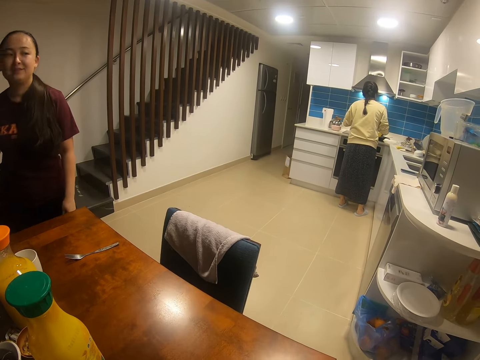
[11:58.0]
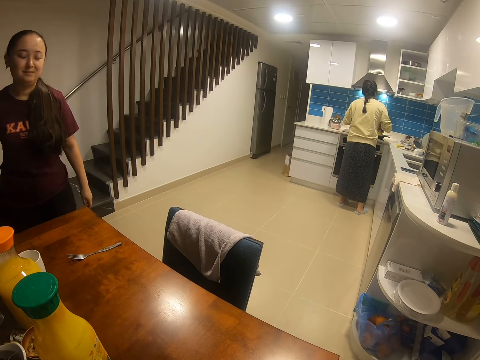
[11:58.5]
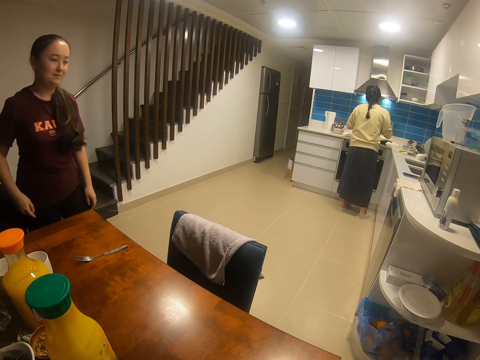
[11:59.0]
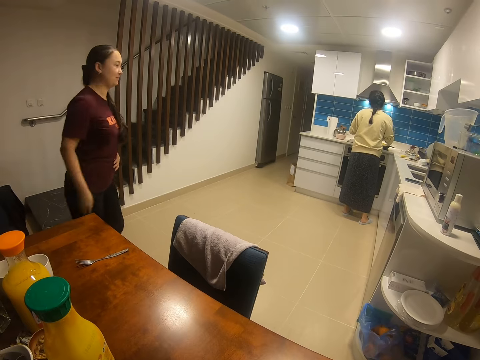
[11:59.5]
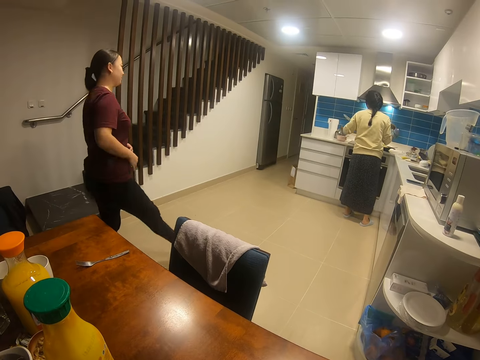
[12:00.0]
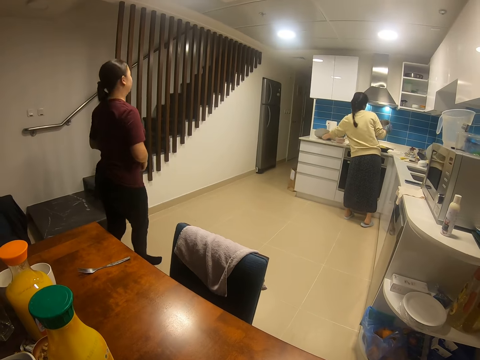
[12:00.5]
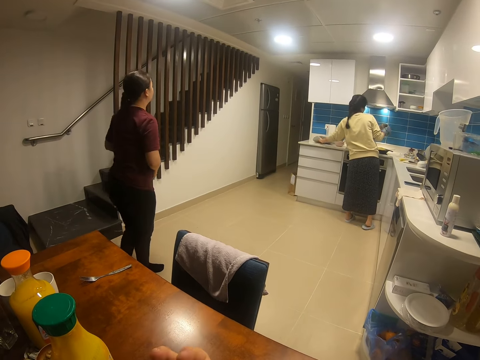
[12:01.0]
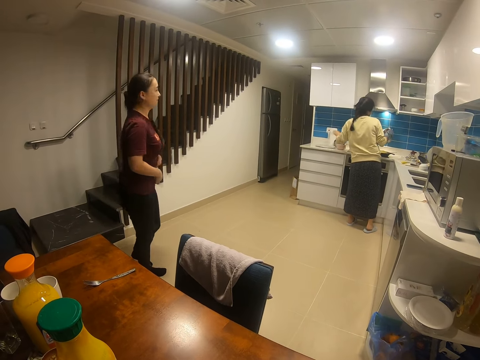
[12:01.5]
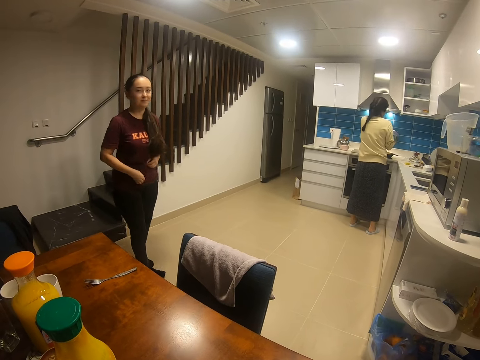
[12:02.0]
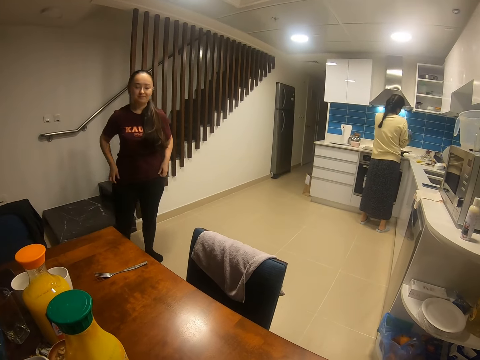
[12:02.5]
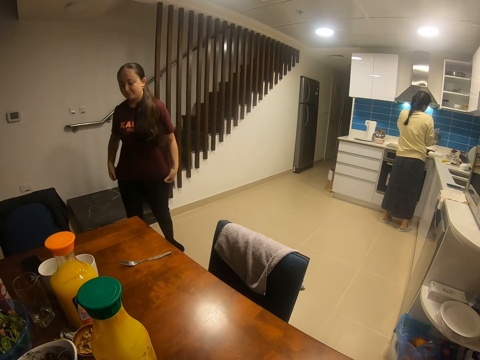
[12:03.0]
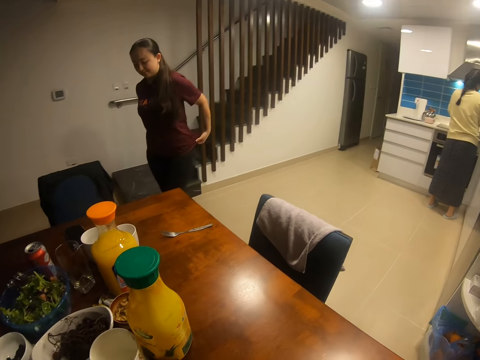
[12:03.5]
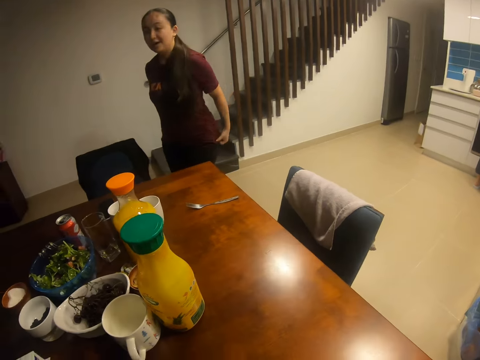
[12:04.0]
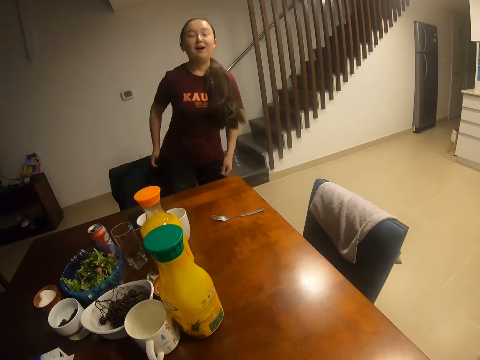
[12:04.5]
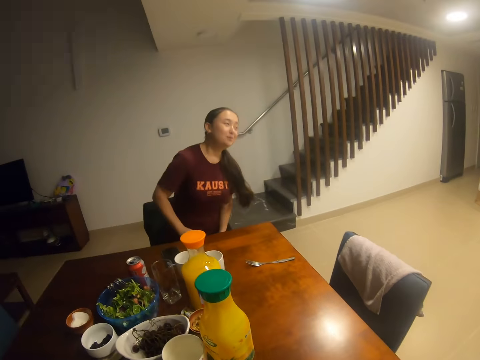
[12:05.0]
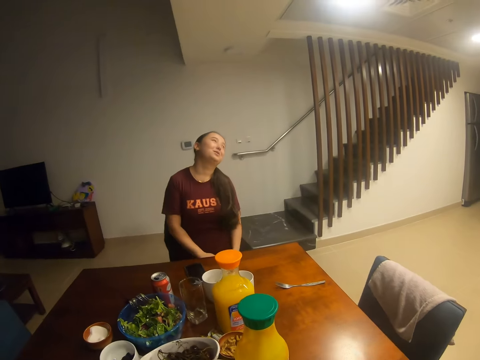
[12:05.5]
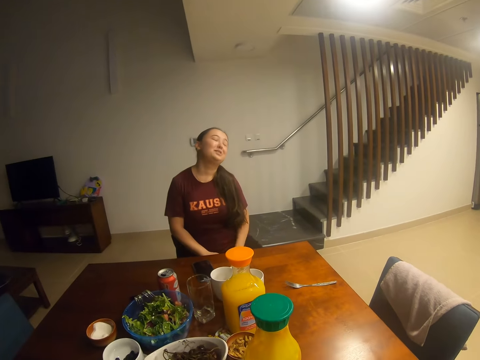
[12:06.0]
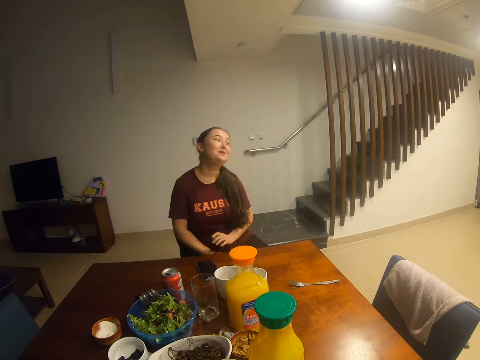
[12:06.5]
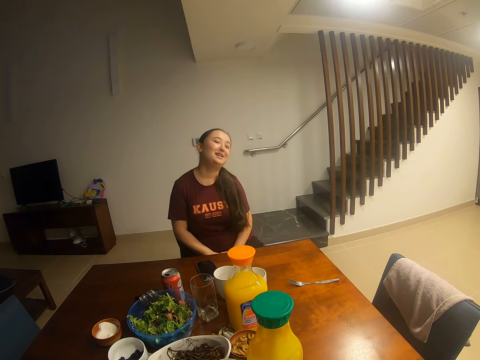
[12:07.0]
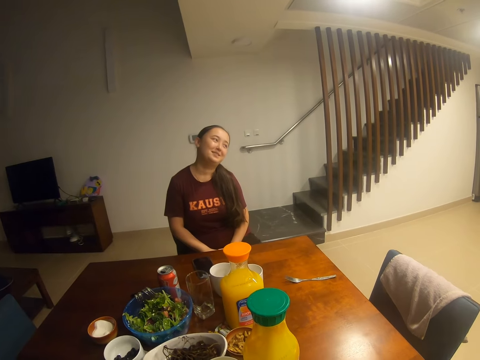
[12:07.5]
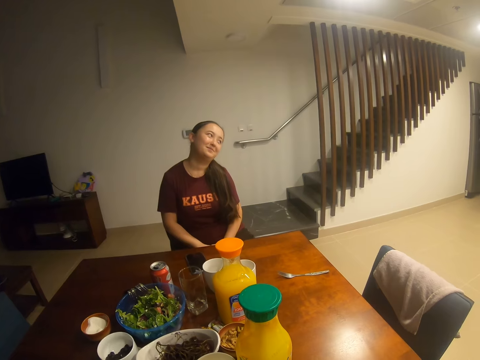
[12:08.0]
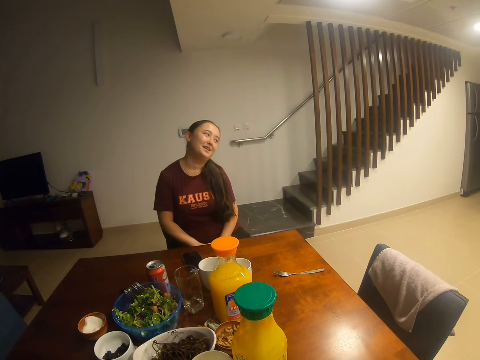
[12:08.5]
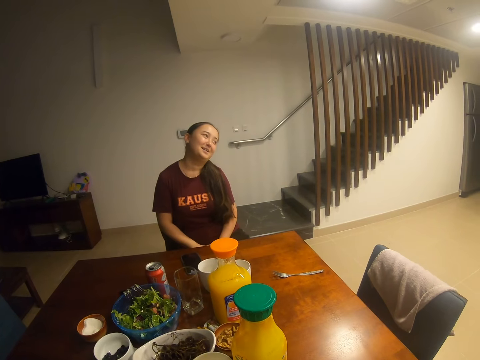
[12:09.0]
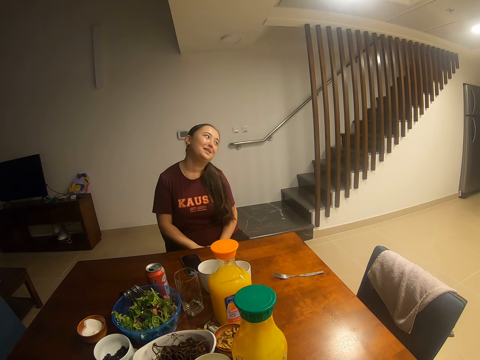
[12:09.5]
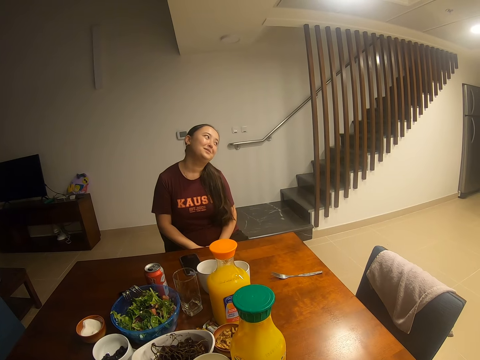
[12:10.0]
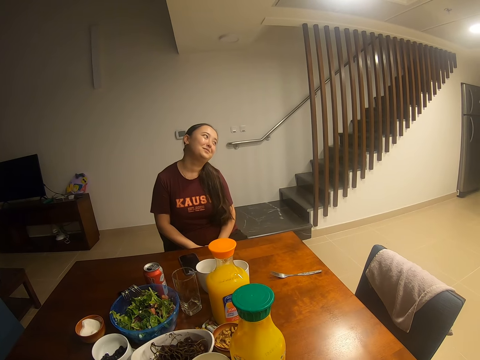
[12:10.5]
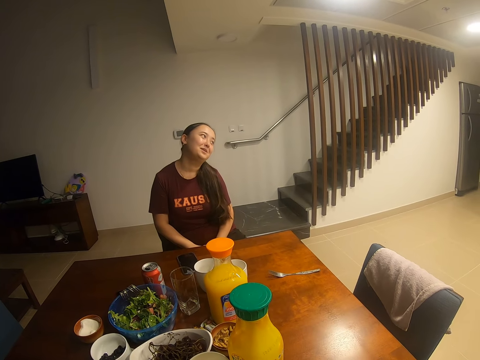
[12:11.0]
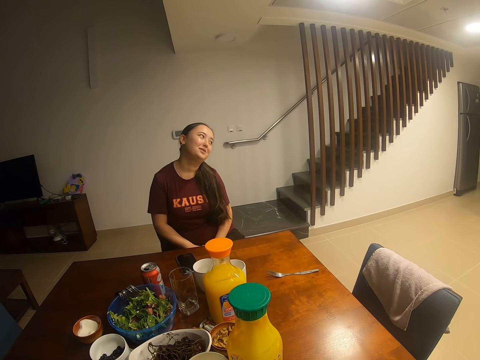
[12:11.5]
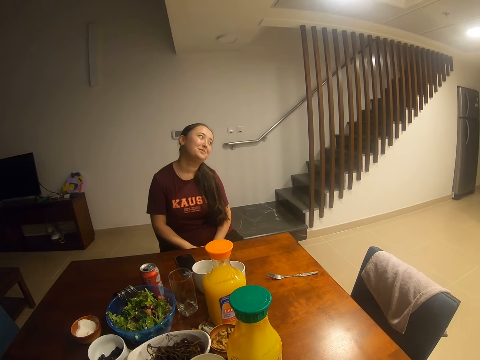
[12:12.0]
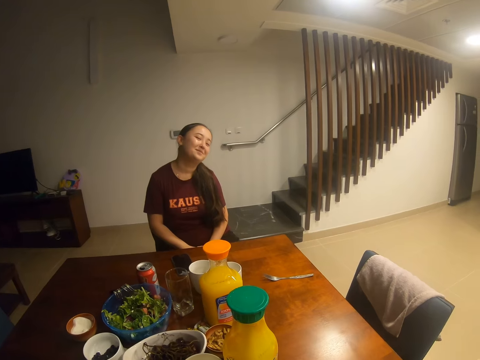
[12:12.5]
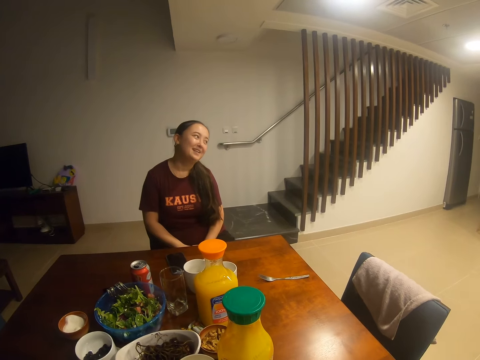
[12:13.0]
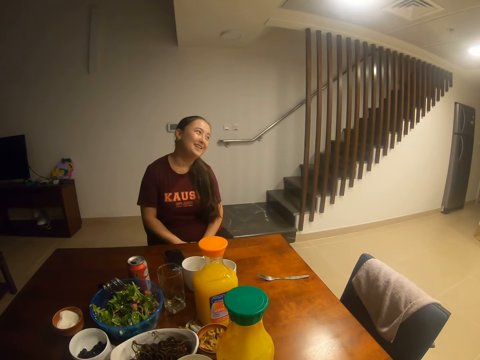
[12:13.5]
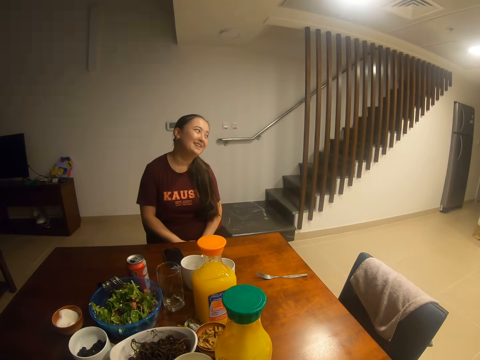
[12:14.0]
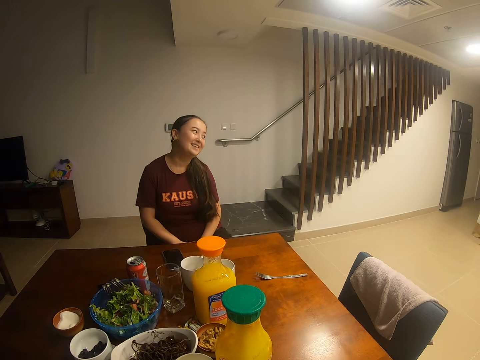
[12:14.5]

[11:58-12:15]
A lady places the cooking pot on the cooker. Another lady walks about in the house and sits on a chair. The camera wearer dialogues with the other lady.

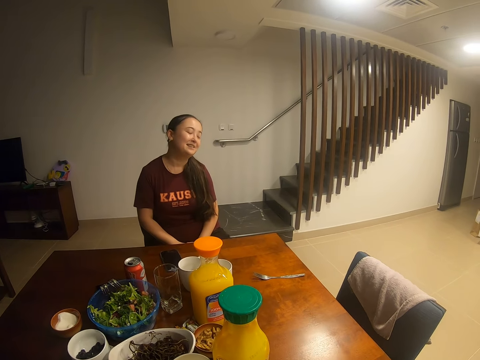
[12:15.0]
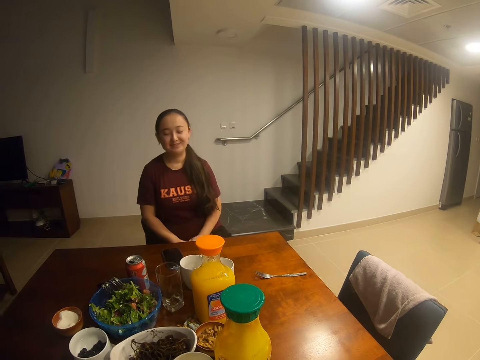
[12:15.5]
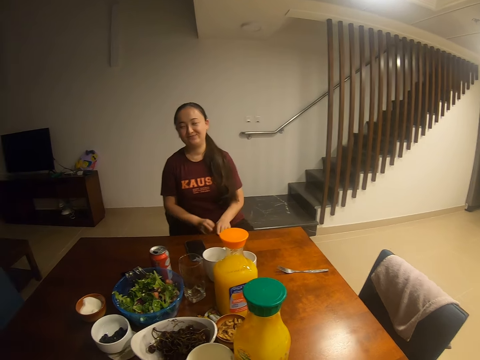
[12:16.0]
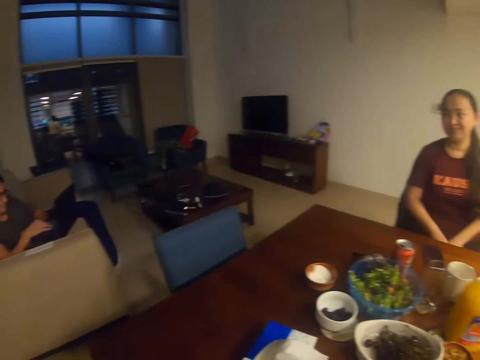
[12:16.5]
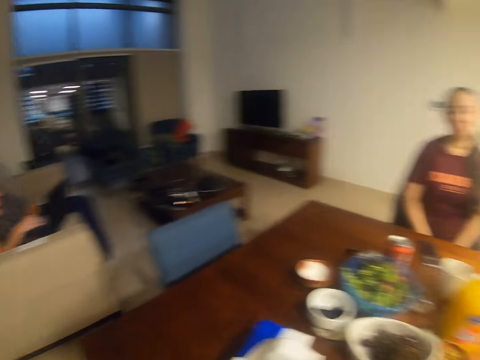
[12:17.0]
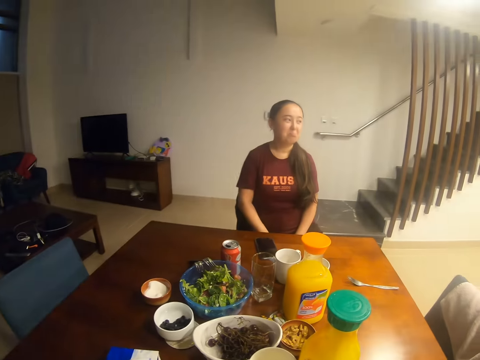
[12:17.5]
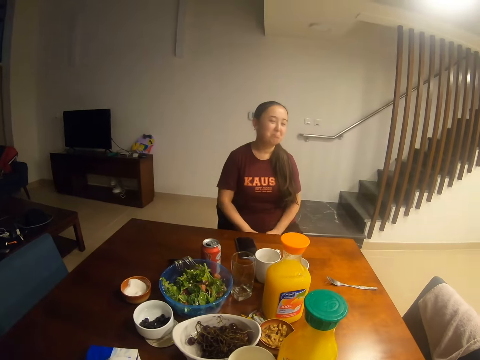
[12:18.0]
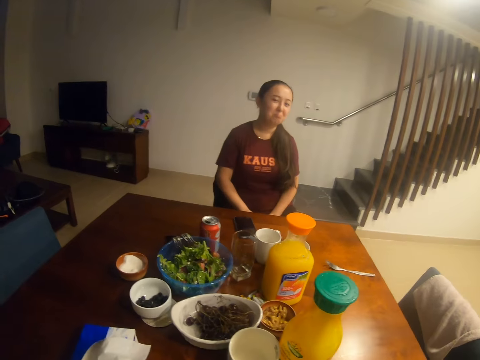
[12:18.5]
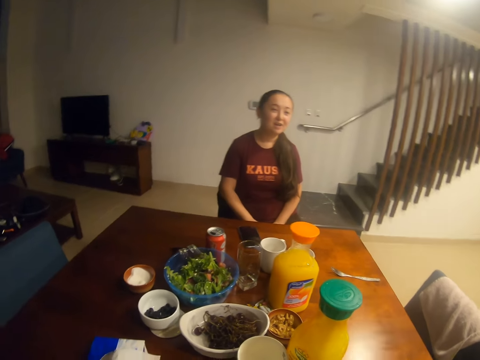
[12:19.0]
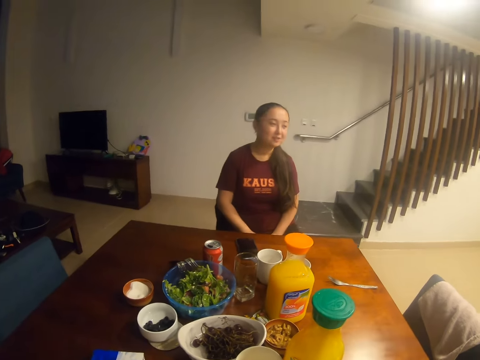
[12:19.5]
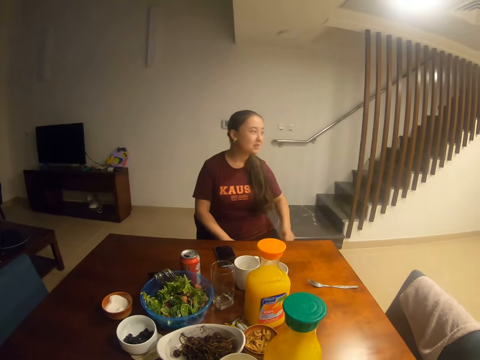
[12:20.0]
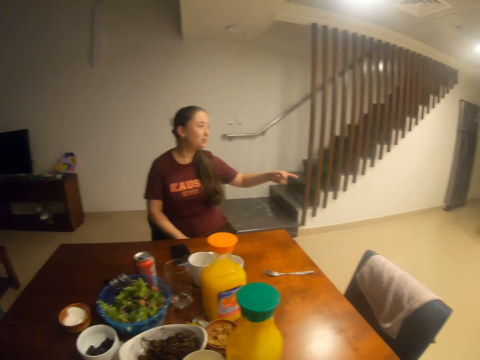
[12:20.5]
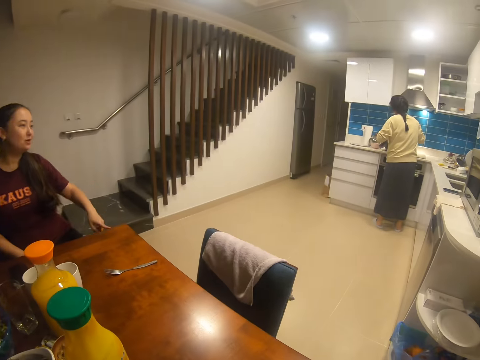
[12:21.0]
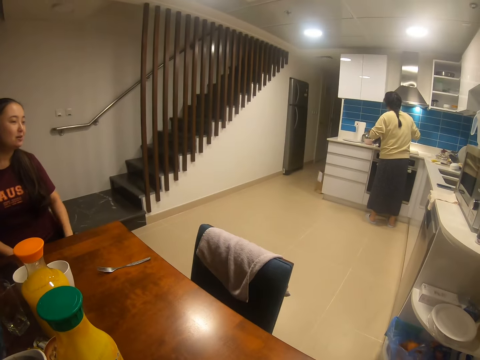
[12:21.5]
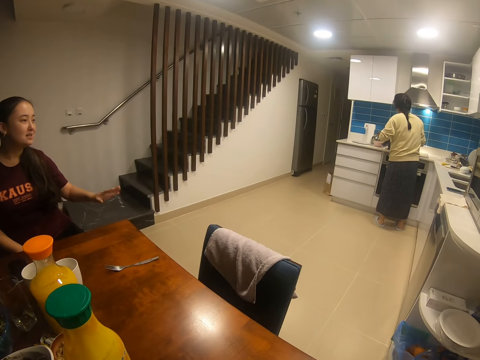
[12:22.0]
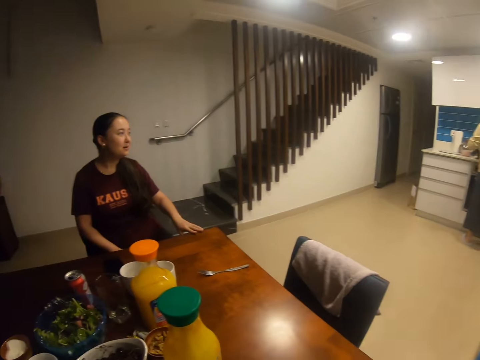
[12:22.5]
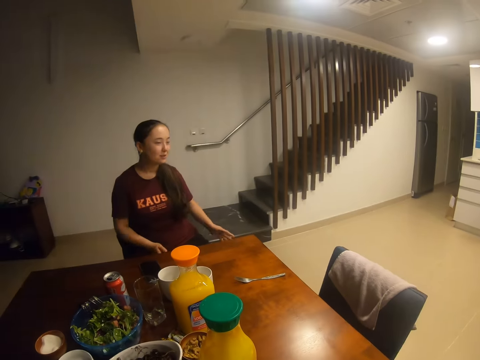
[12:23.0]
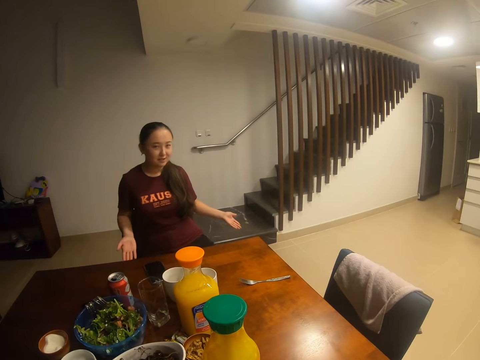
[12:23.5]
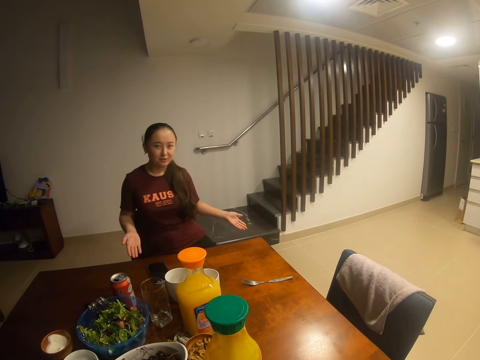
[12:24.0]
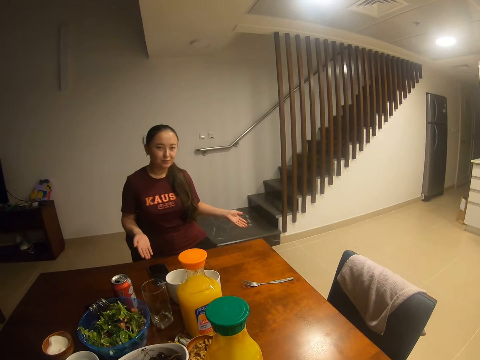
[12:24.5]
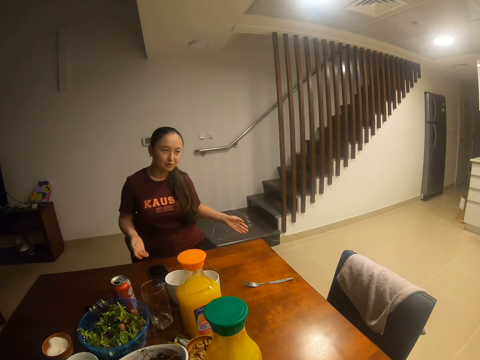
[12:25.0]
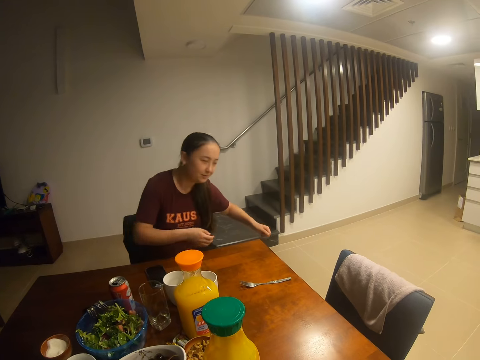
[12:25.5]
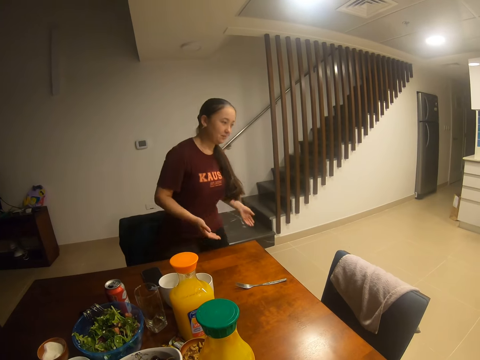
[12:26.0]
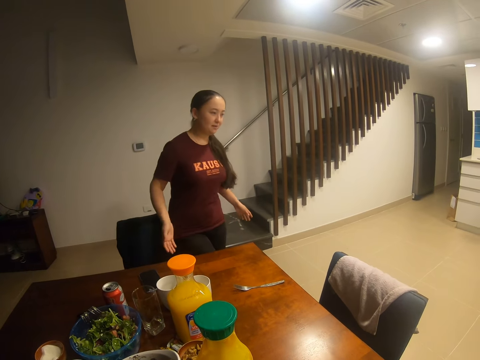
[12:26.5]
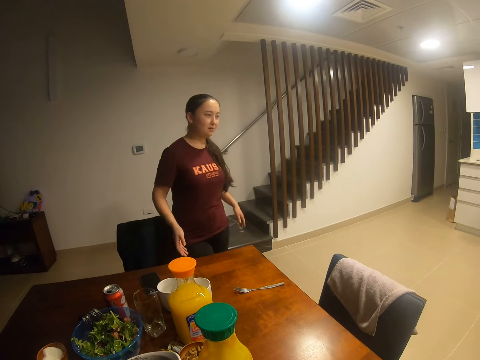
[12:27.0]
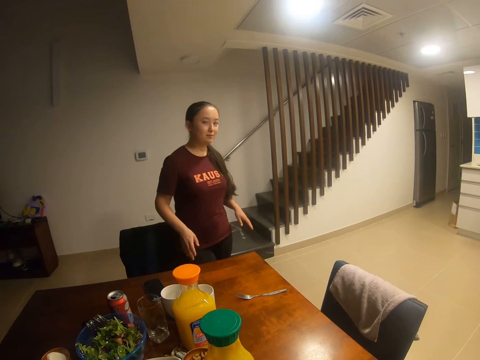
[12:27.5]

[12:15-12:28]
The camera wearer looks at a man. They look around. They dialogue with a lady. The lady points to the kitchen. The camera wearer dialogues with the lady. The lady stands from the chair.
